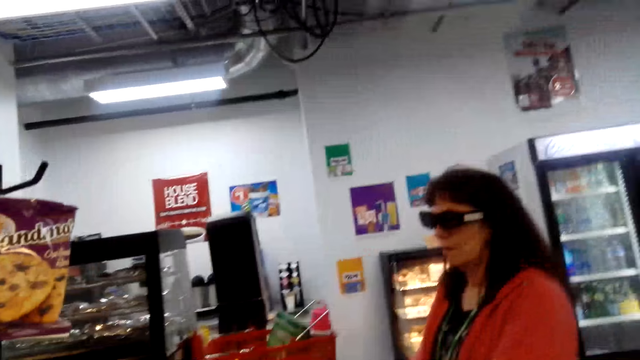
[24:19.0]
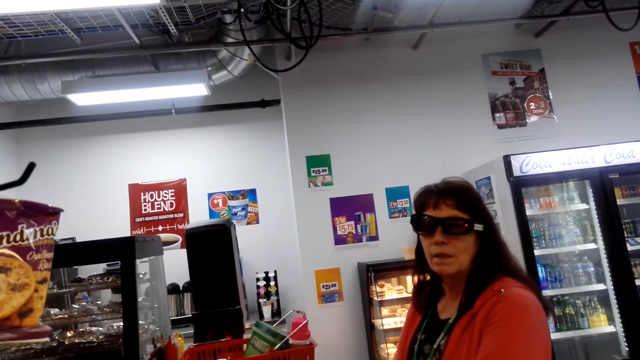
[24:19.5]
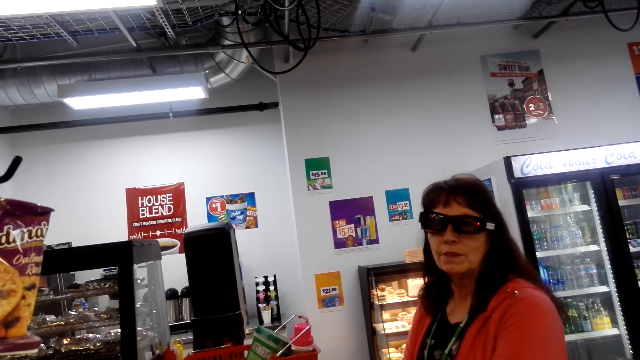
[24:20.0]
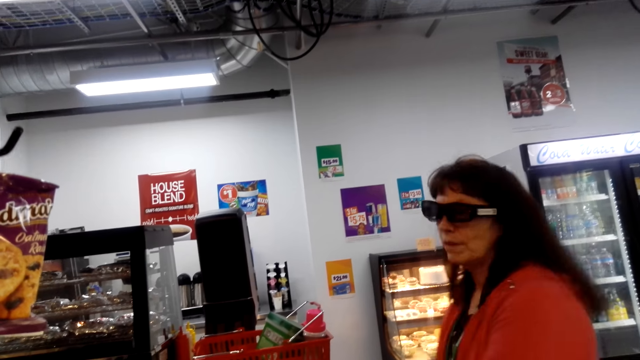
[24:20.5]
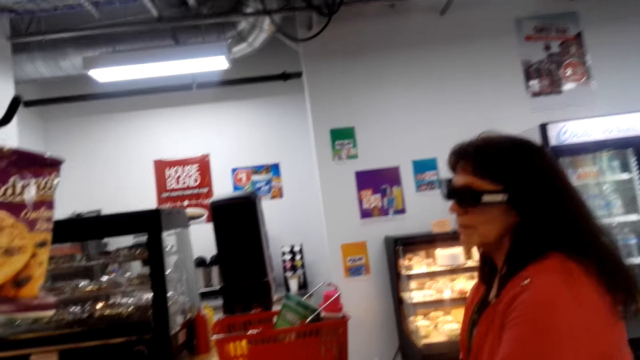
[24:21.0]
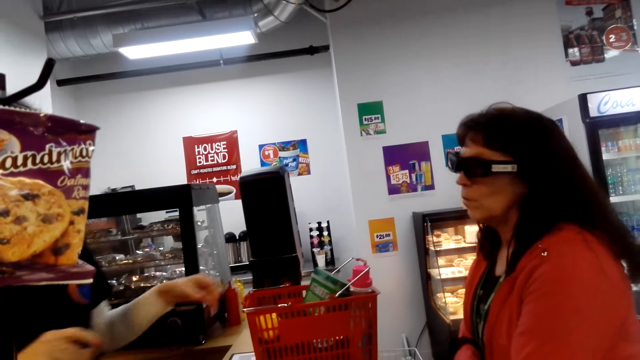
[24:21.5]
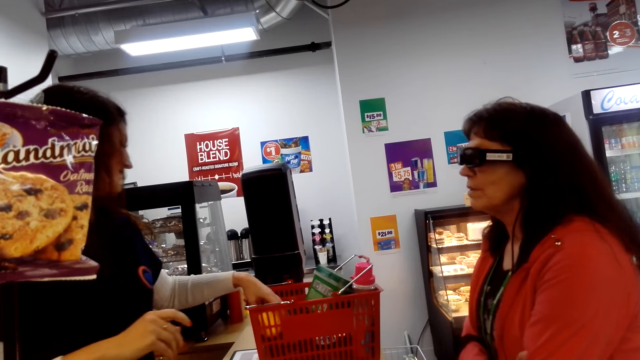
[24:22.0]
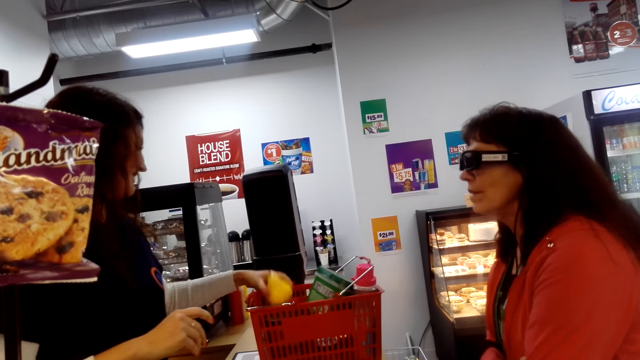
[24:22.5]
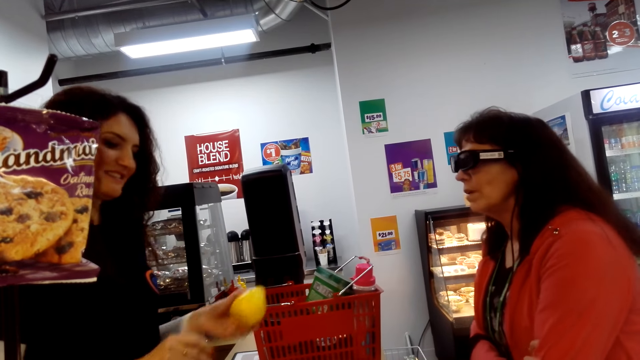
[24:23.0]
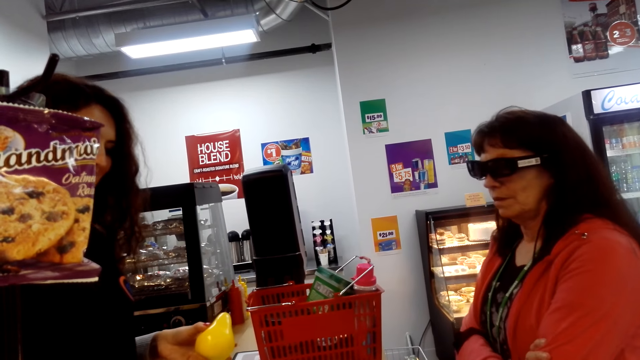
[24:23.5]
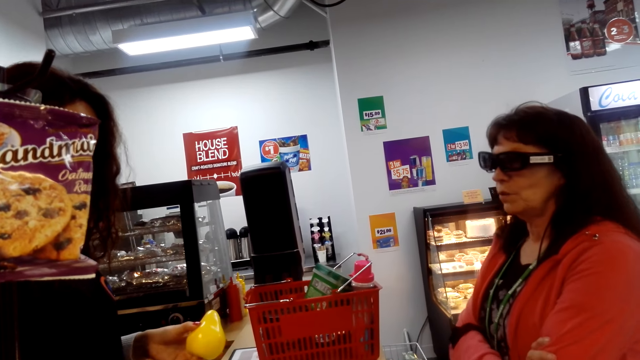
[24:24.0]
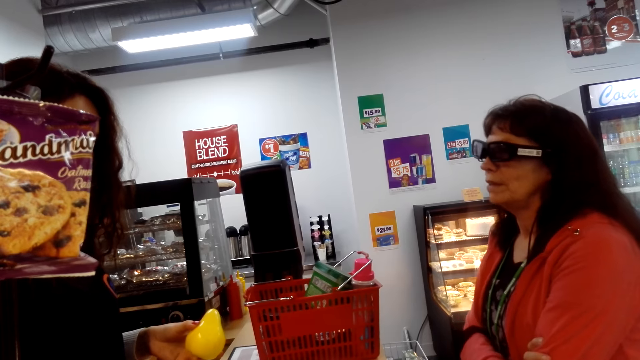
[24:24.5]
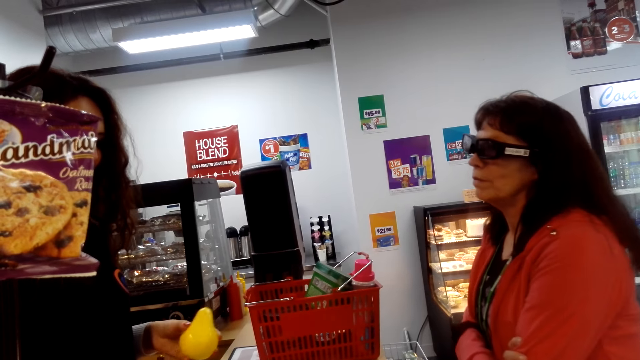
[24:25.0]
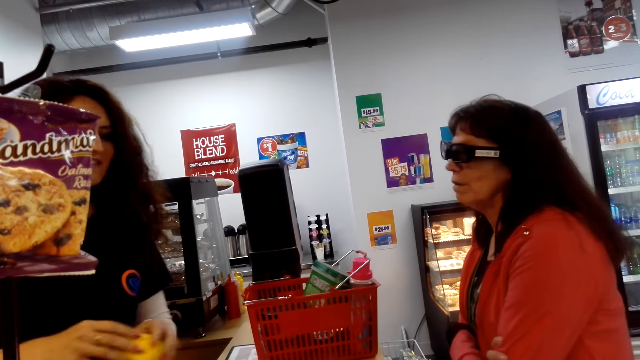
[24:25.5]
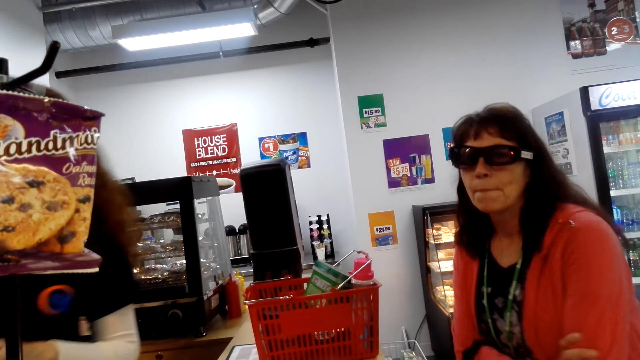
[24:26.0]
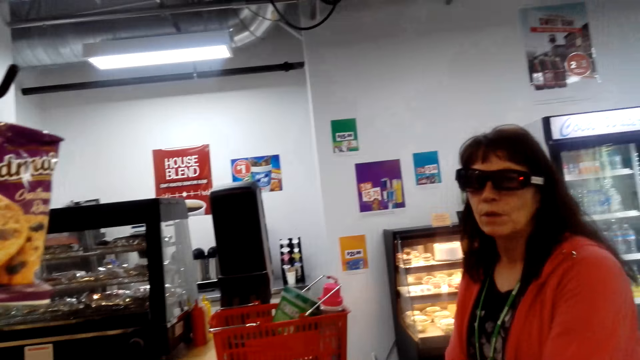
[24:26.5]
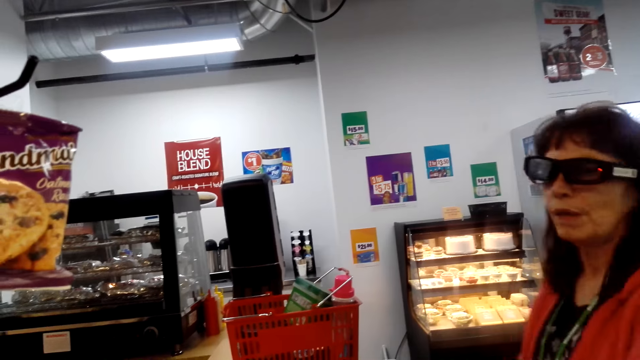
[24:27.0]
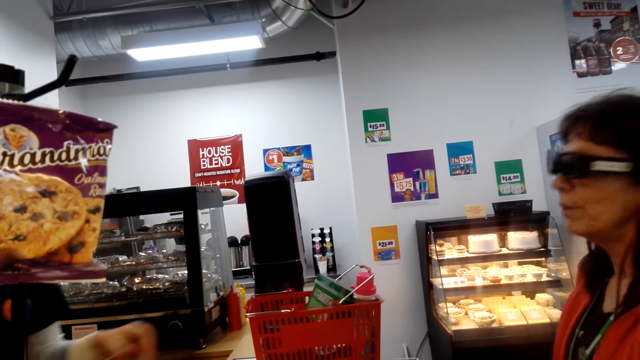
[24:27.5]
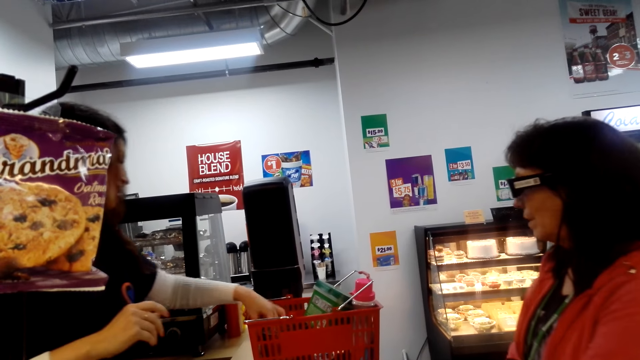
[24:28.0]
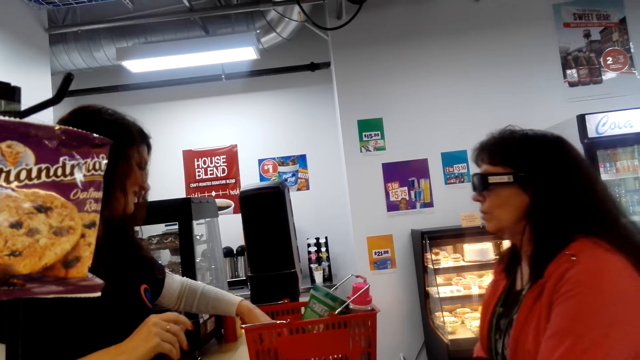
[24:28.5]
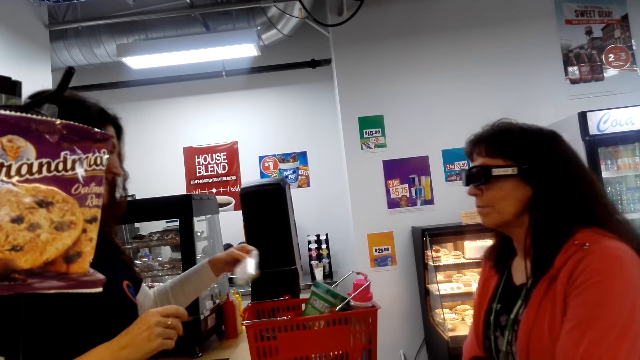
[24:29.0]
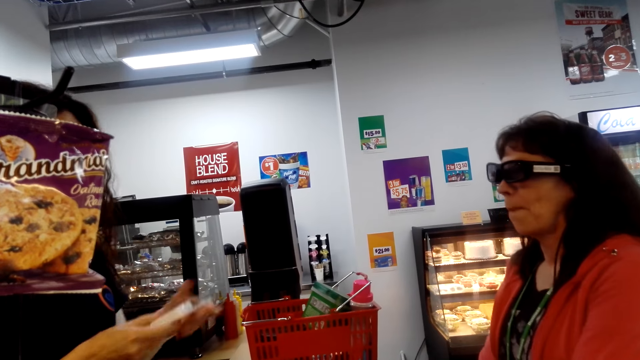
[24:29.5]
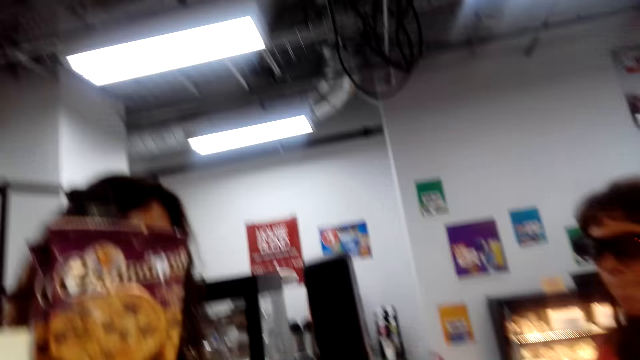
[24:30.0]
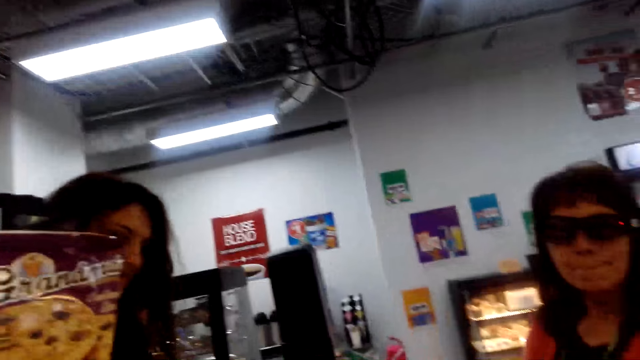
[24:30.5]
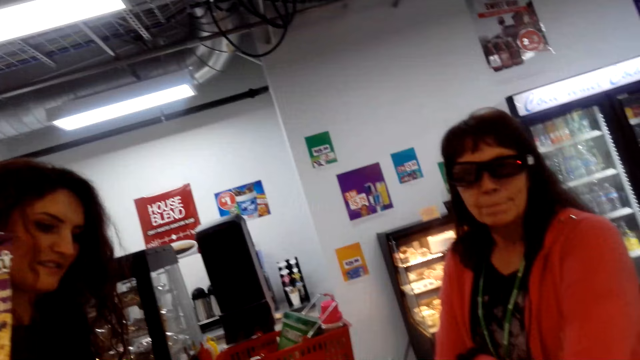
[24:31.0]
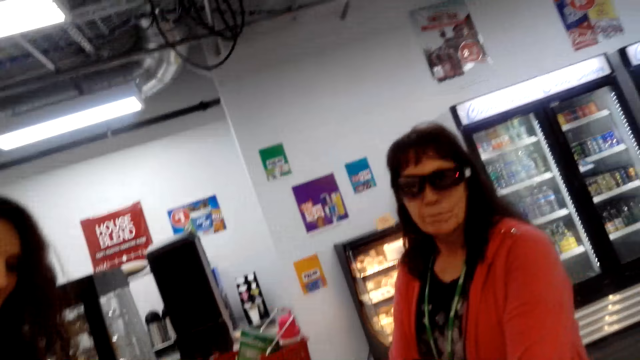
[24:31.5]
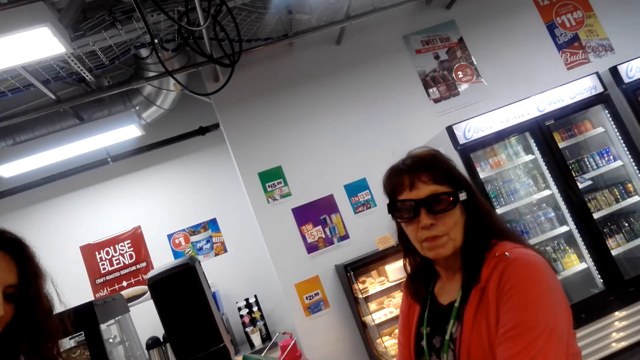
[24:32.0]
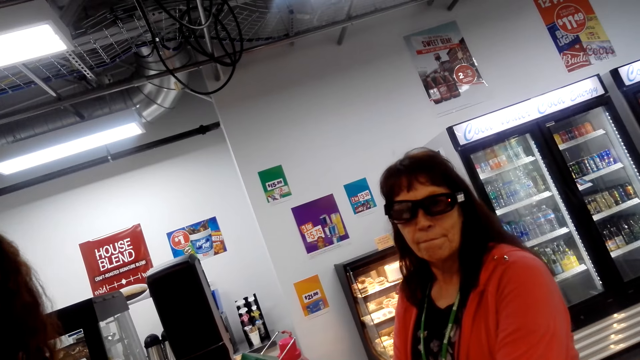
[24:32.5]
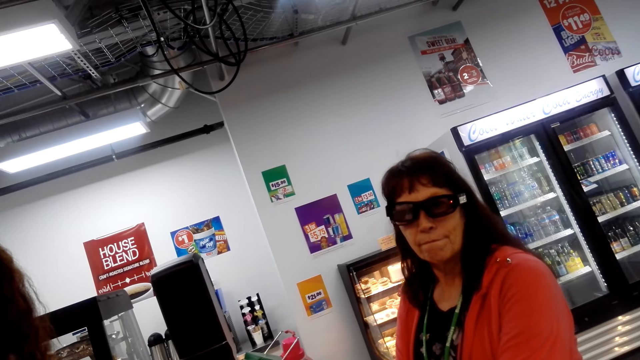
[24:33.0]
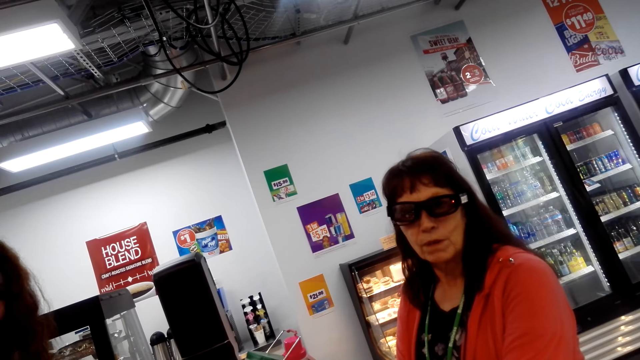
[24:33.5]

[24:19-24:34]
The camera wearer looks around. A woman converses with the camera wearer. Another woman picks something. The other woman holds something. The camera wearer looks in front. The first woman converses with the camera wearer. The other woman picks something and holds something with both hands. The camera wearer looks up. They converse with the other woman. The other woman types on a calculator.

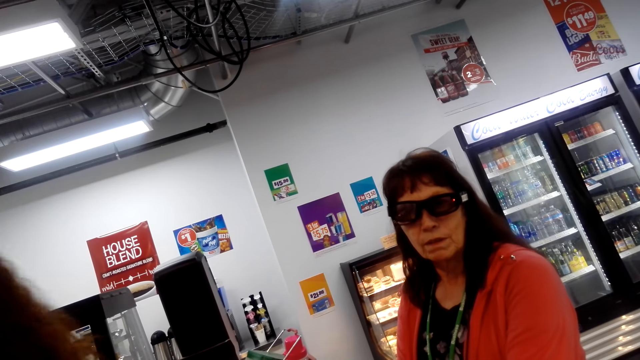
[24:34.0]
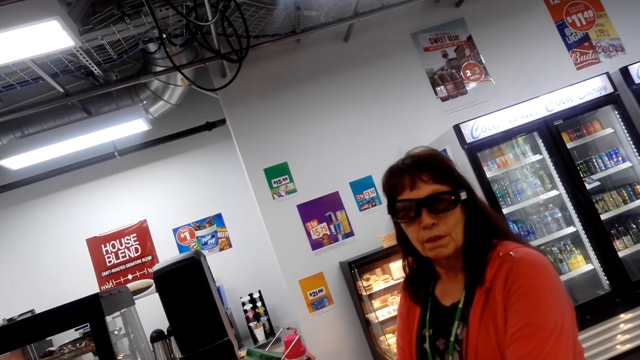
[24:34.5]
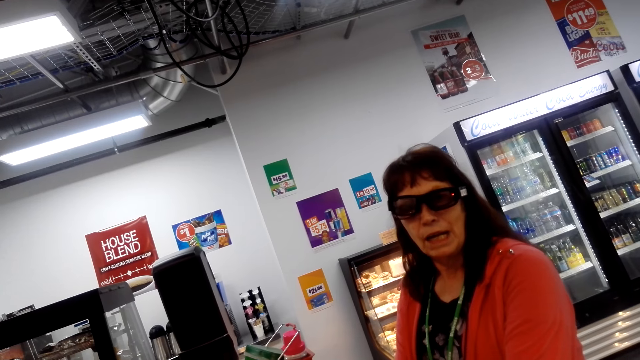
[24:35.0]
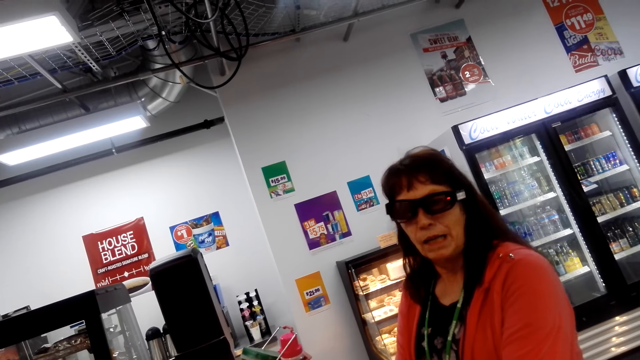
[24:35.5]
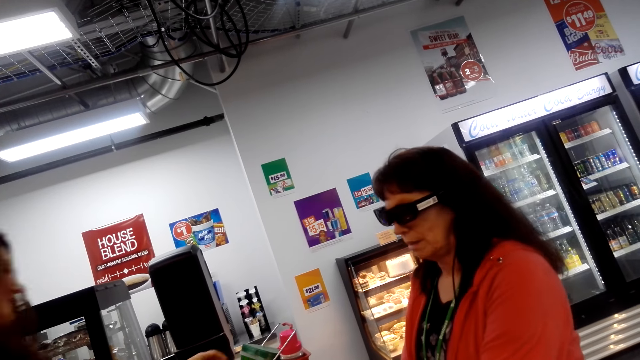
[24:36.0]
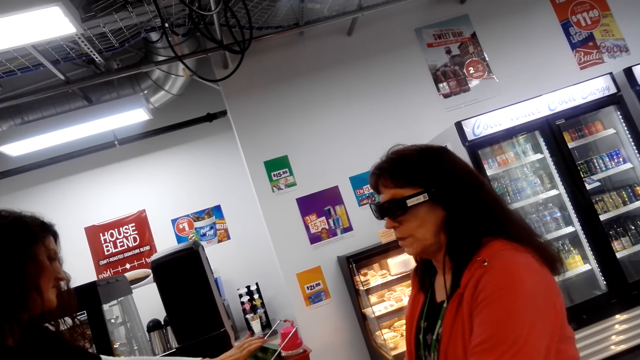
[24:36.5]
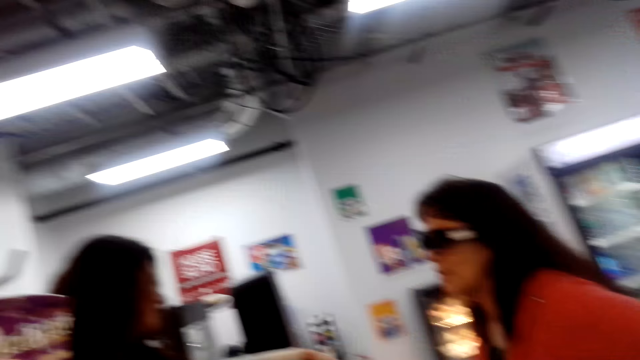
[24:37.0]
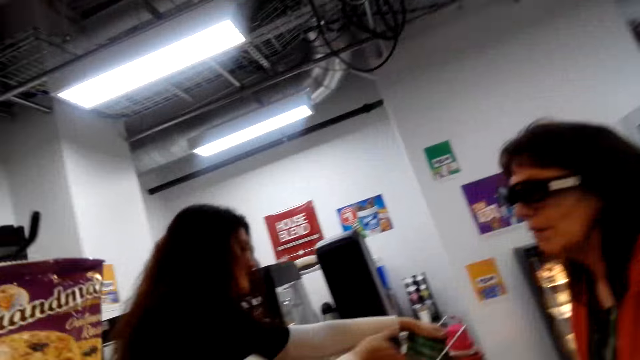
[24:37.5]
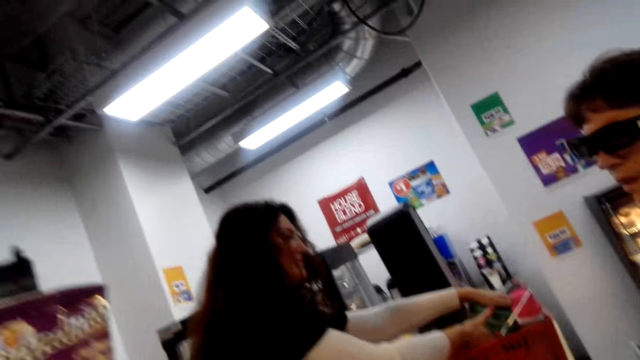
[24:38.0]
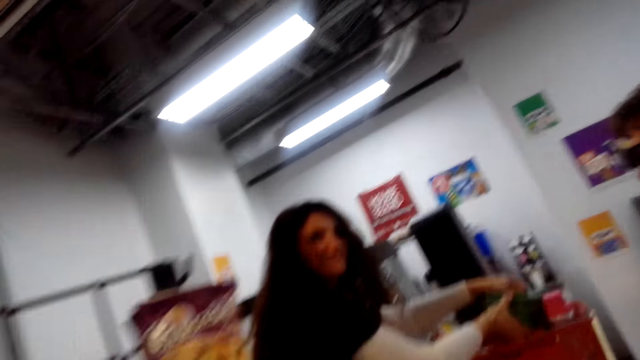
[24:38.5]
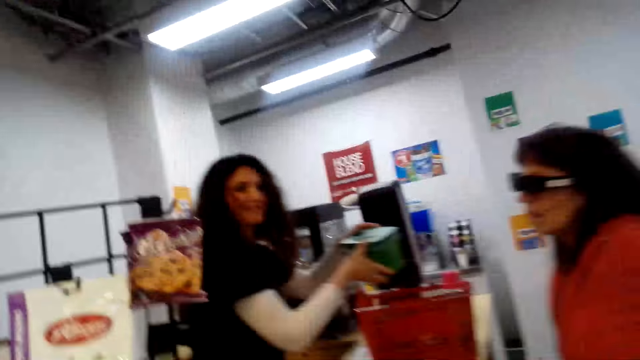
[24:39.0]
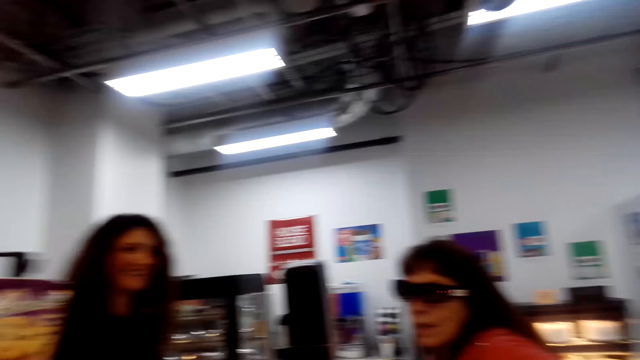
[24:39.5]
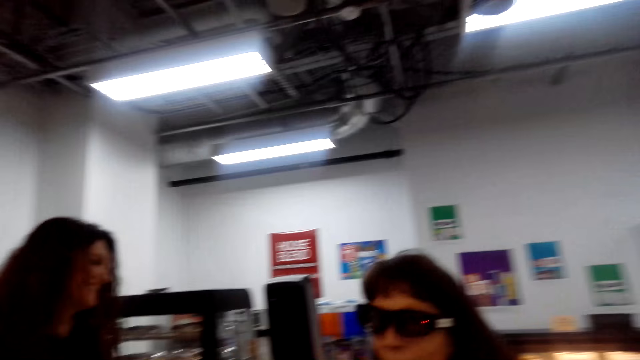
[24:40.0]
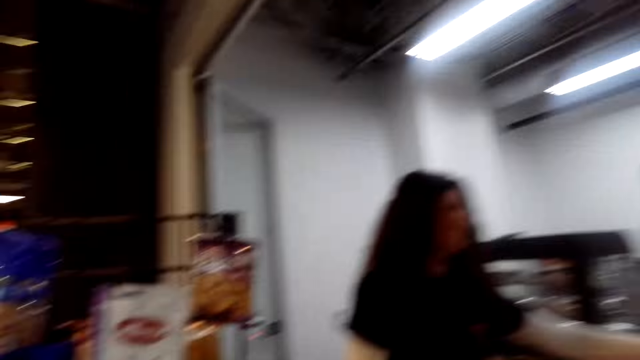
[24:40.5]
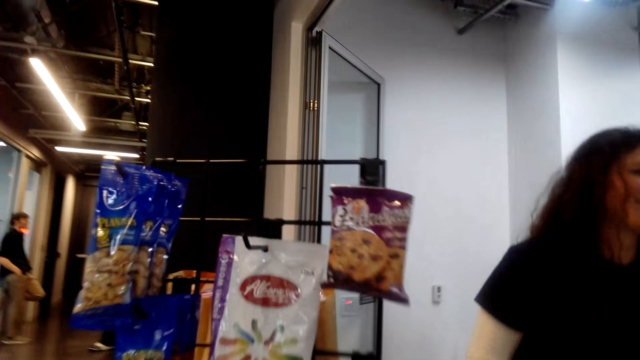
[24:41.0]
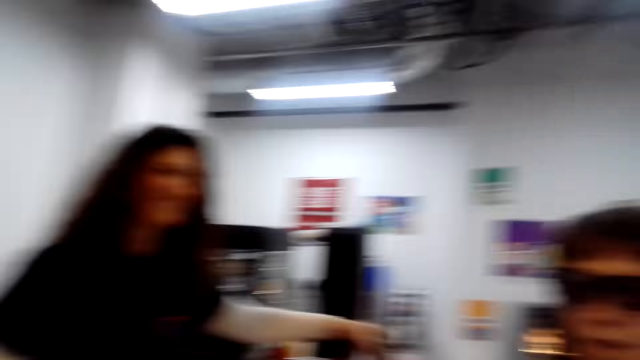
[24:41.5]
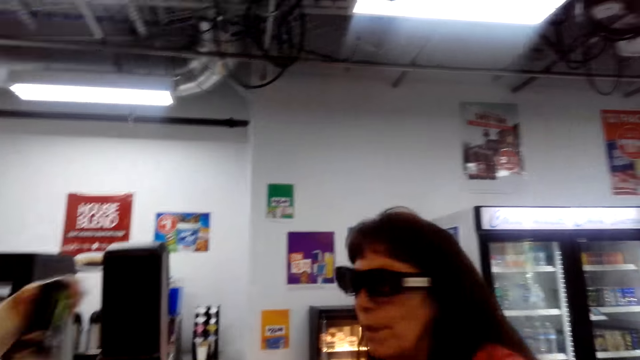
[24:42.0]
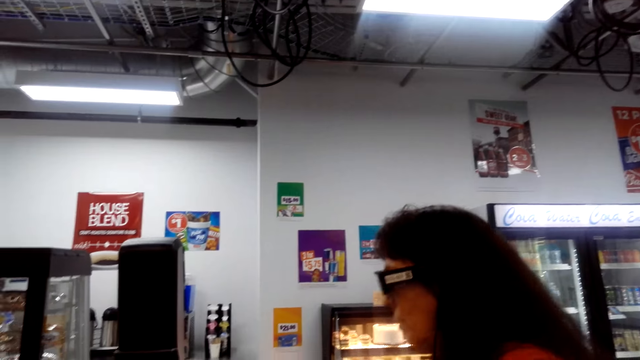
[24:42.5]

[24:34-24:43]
The camera wearer converses with a woman. Another woman holds something. The camera wearer converses with the other woman. They look sideways. They look around.
